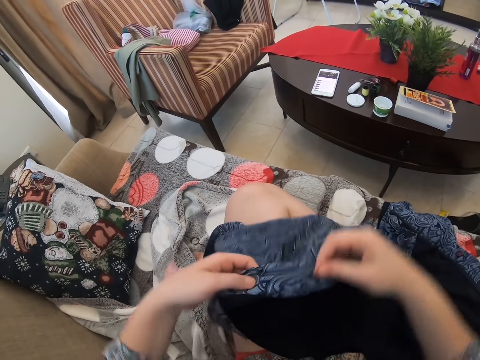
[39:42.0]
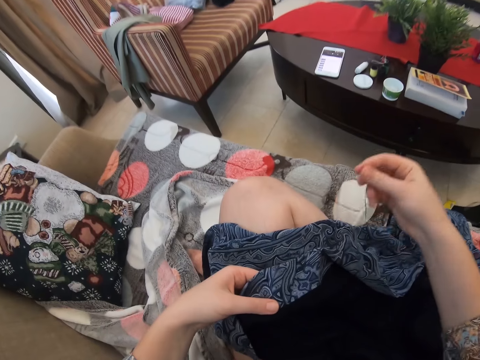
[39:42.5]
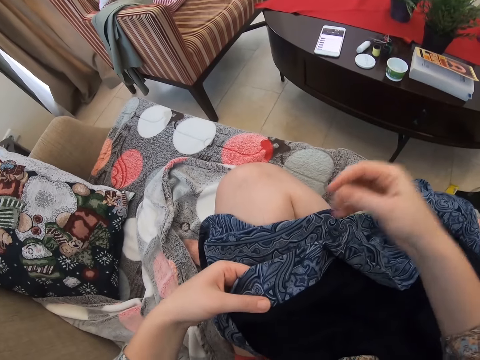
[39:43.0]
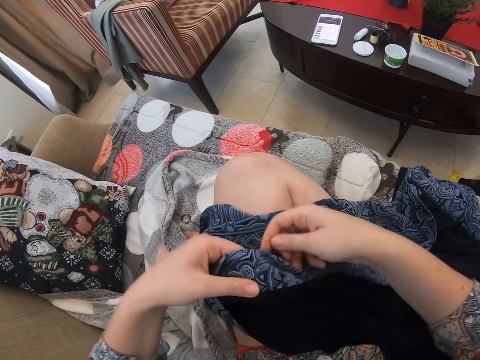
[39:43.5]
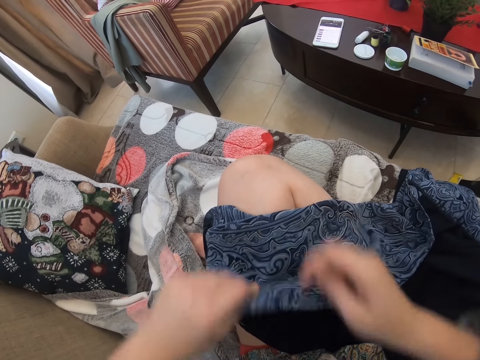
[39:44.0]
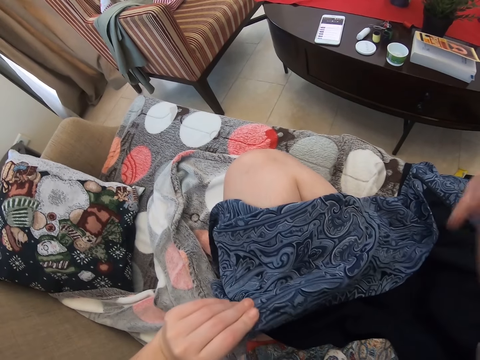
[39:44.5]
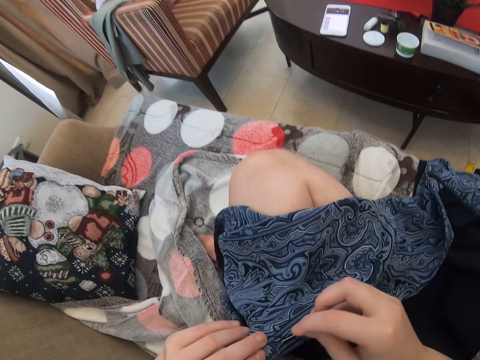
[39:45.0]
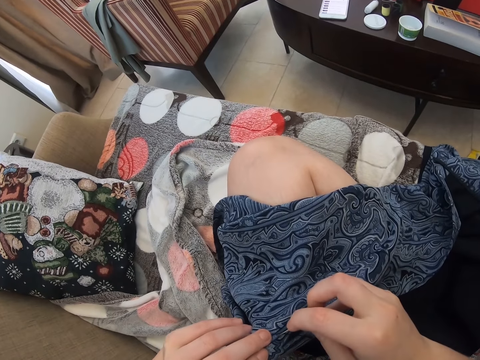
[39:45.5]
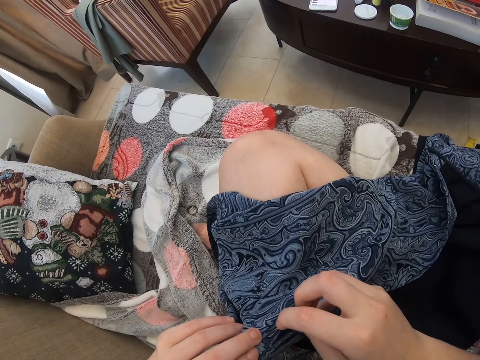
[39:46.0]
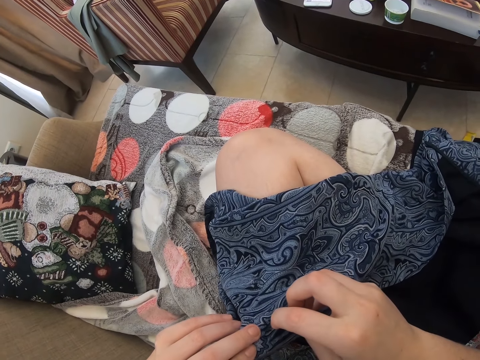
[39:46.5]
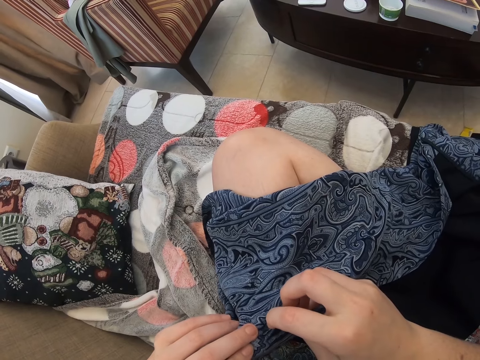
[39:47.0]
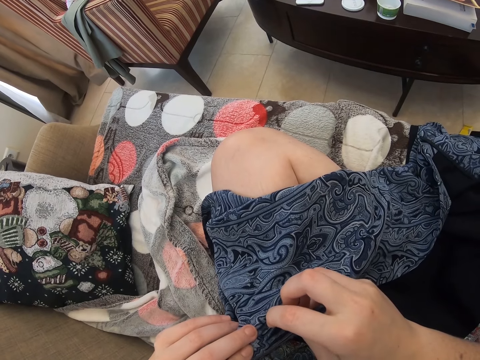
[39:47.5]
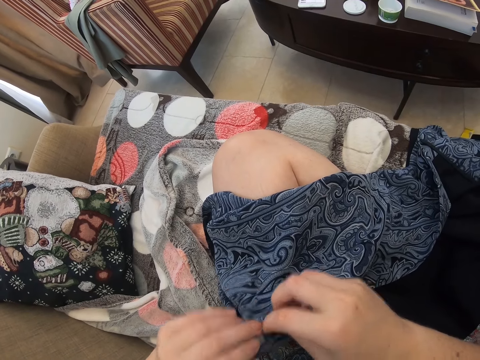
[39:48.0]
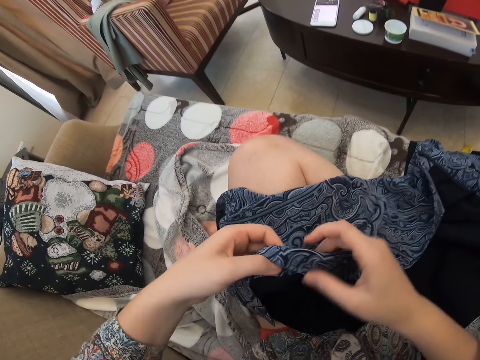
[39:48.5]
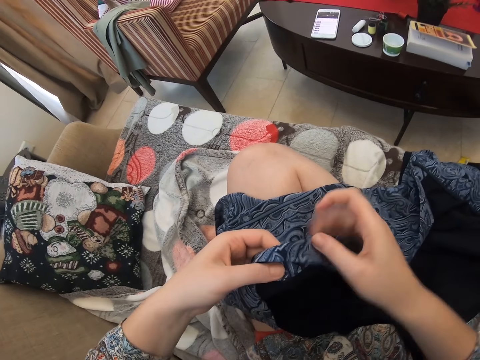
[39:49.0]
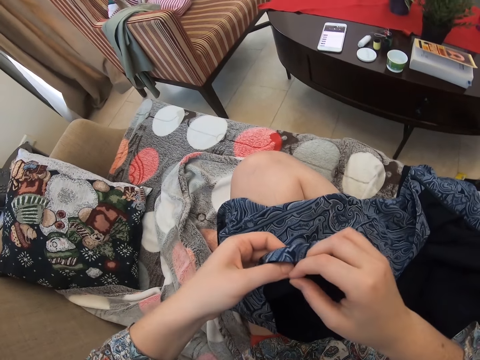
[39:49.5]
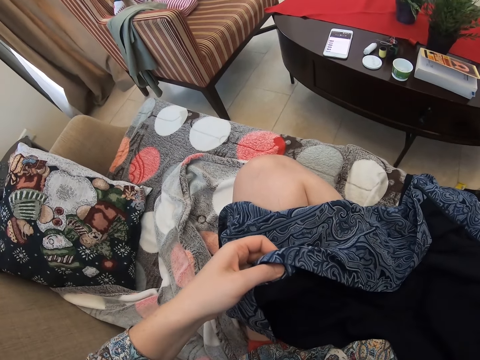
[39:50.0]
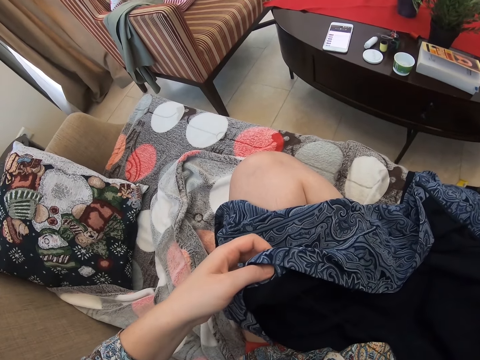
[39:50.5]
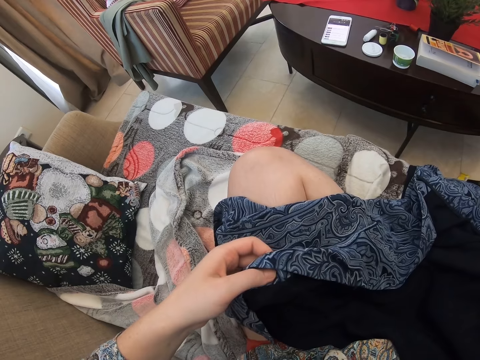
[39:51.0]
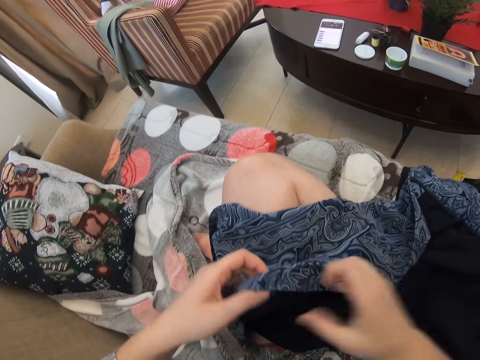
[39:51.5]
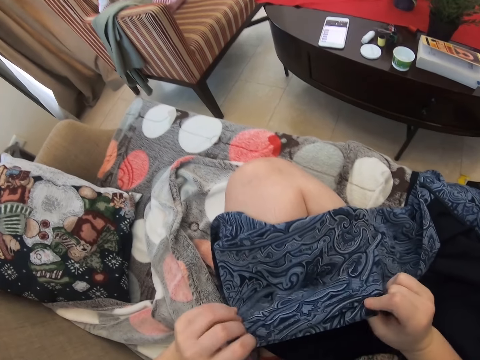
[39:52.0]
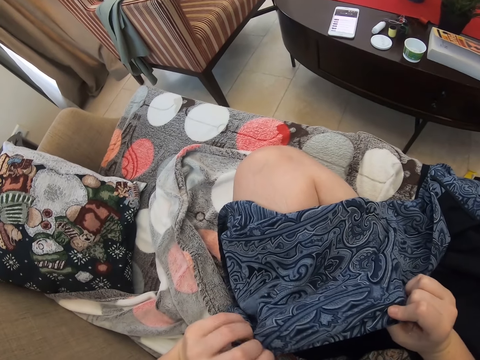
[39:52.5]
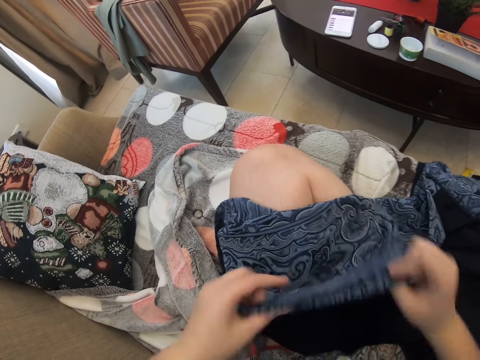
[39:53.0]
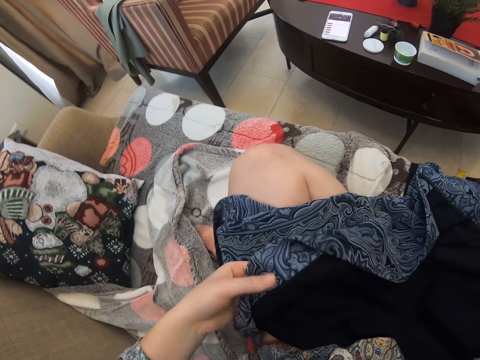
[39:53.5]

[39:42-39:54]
The camera wearer turns the cloth. They sew the cloth.

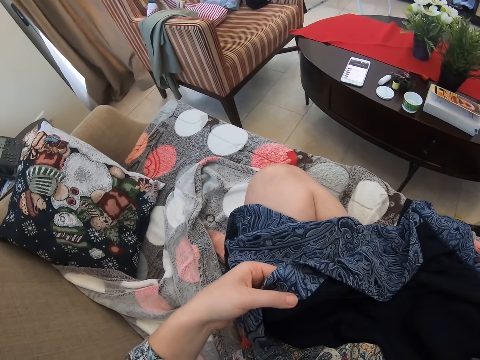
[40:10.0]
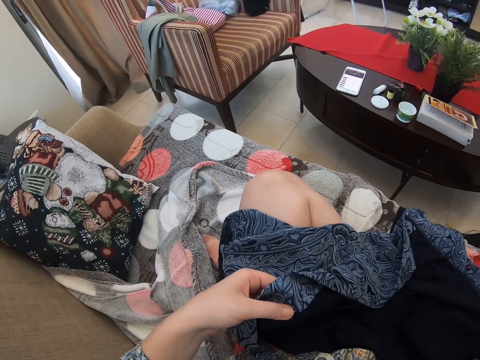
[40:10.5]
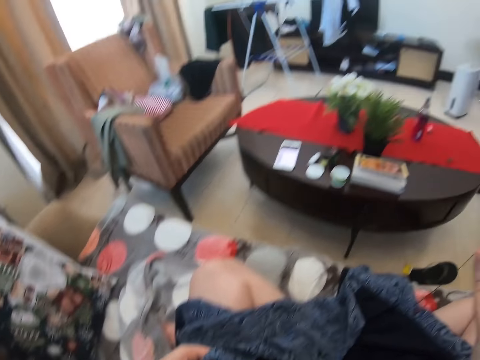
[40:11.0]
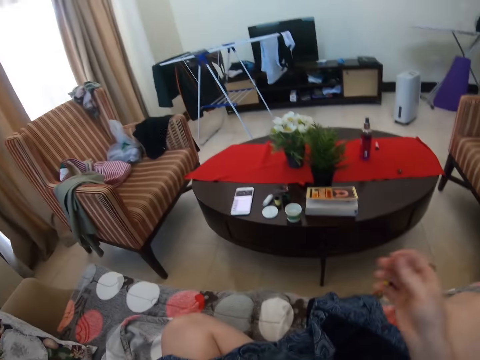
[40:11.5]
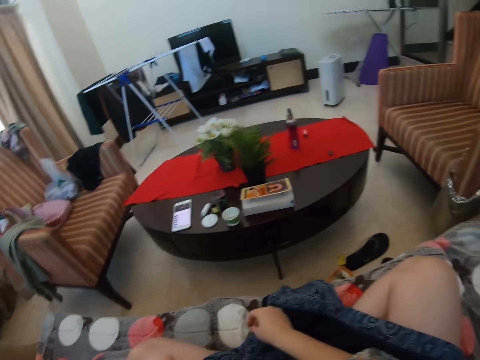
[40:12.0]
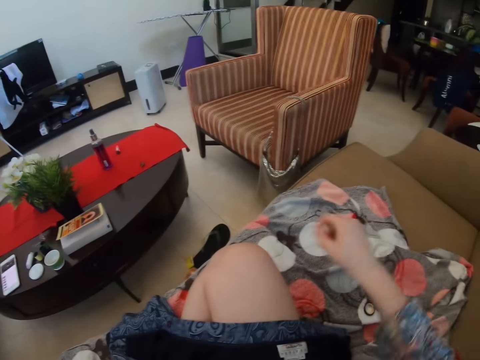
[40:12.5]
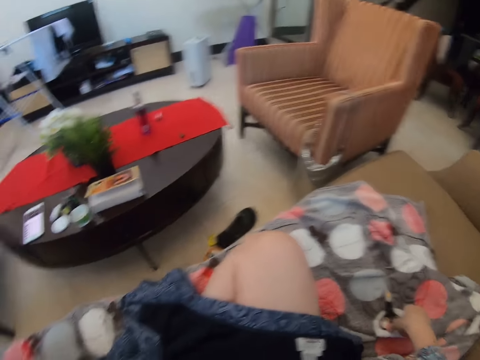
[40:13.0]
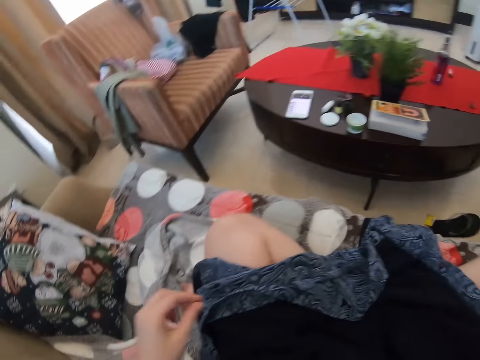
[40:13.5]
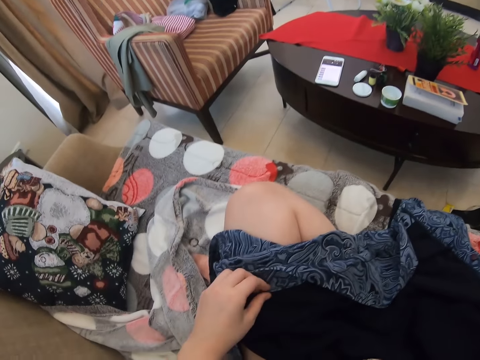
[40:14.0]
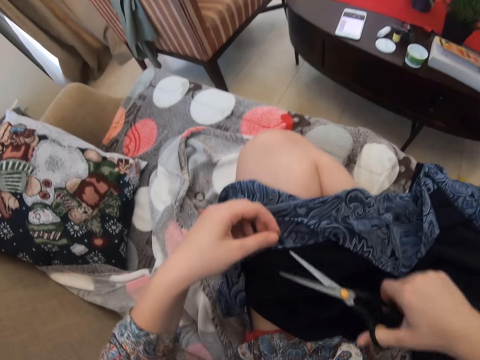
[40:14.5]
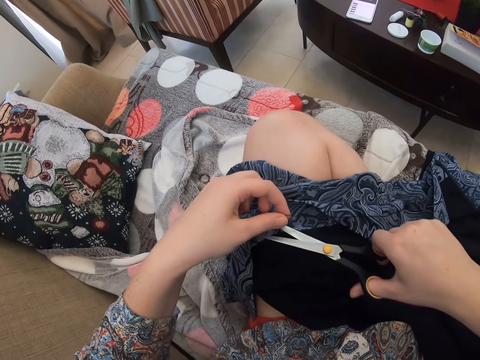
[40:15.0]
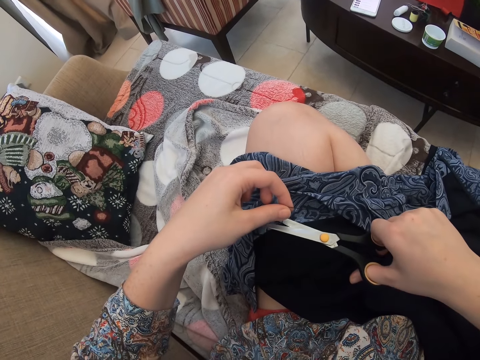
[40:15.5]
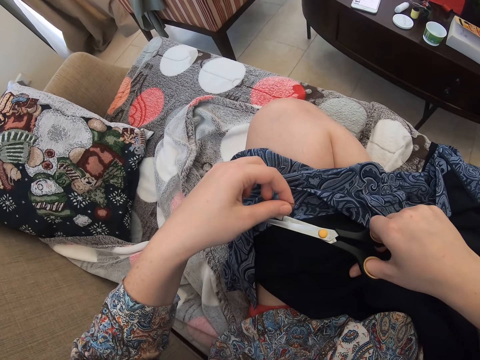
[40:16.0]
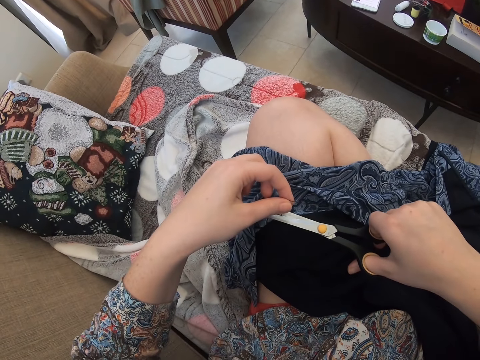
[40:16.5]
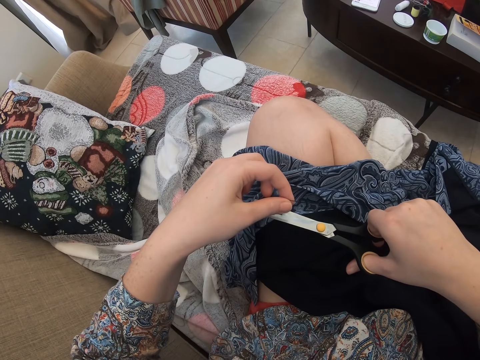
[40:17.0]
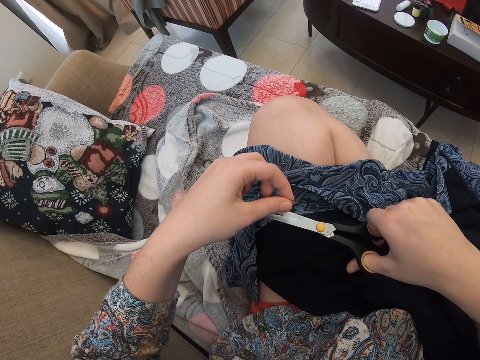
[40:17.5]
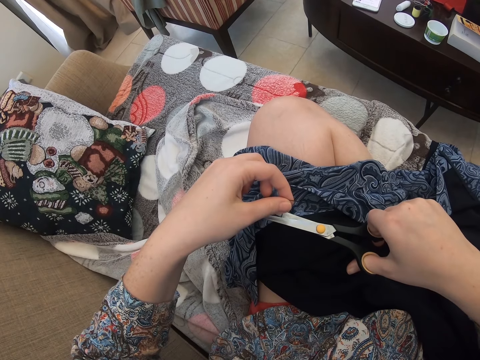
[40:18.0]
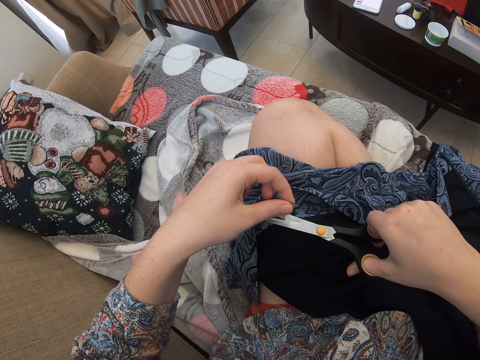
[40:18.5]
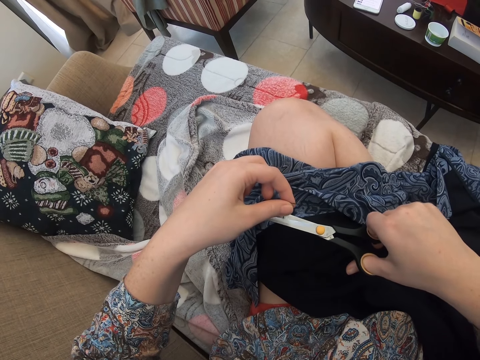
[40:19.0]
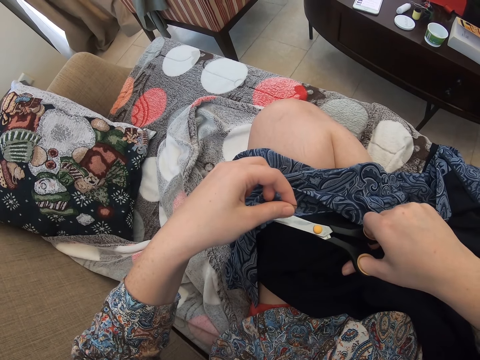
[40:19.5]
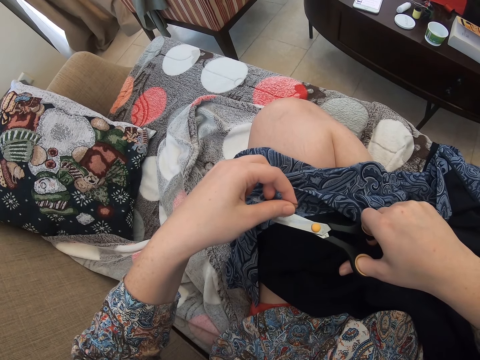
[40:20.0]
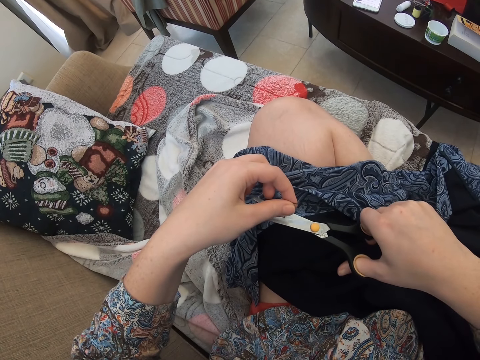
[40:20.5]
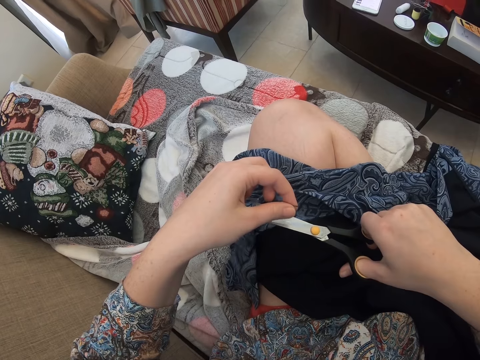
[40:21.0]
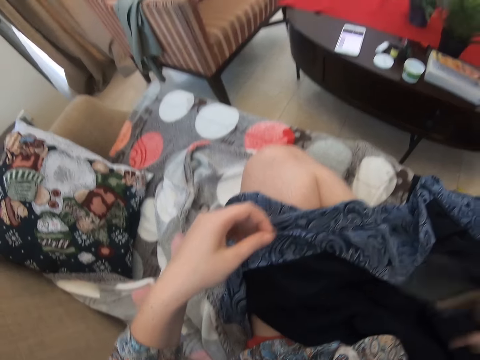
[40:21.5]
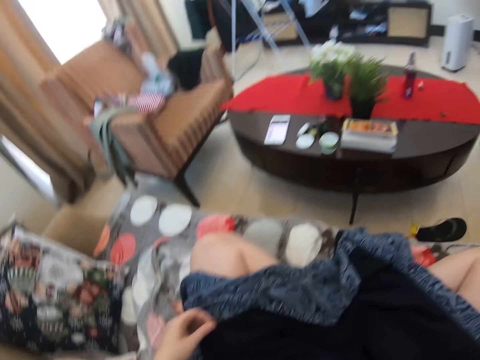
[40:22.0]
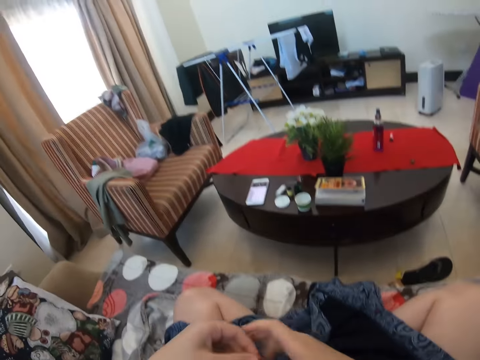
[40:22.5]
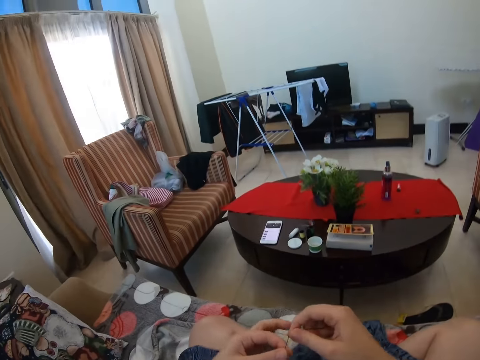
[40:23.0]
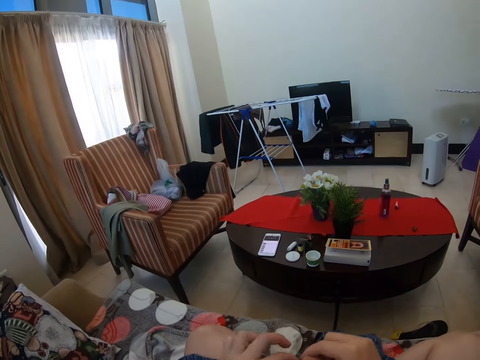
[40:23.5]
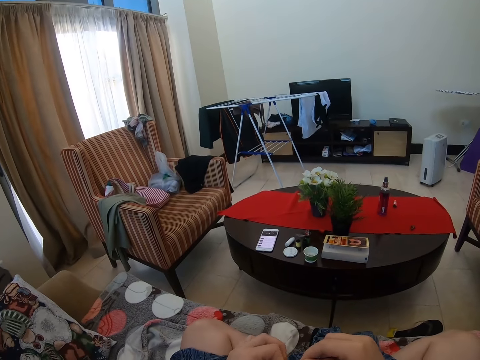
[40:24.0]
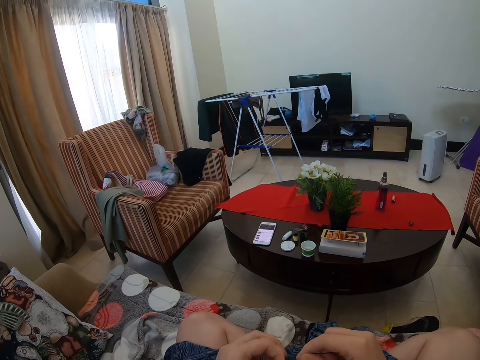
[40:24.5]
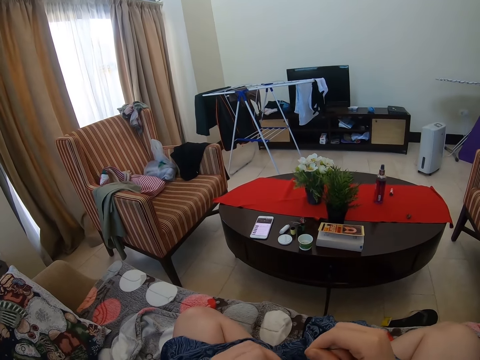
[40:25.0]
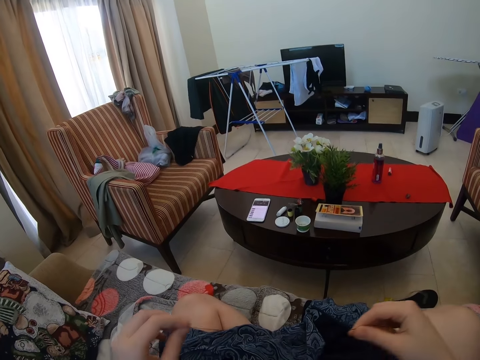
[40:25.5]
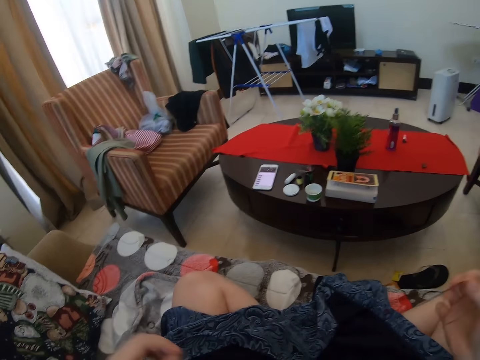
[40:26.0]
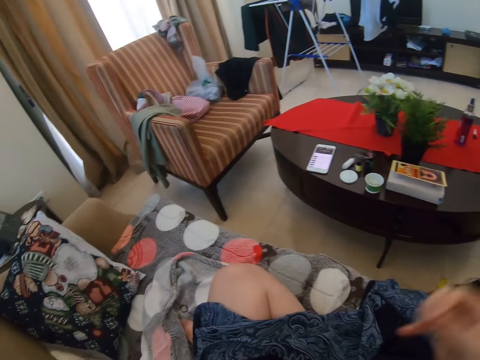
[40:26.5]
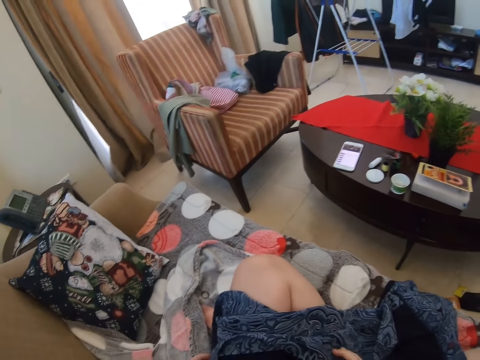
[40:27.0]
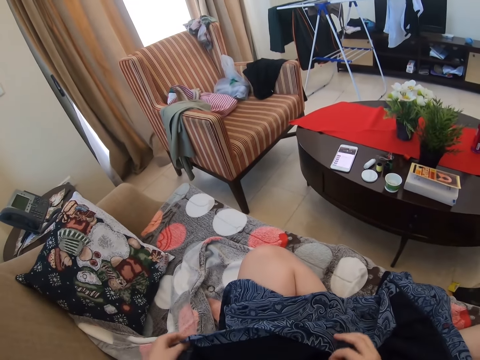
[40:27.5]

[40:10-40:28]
The camera wearer places the needle and the thread on the chair. They take the scissors. They cut the sewing thread or string with the scissors. They drop the scissors on the couch. They roll the sewing thread. They tie the string. They straighten the sewing thread.
